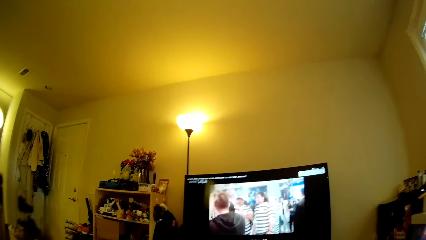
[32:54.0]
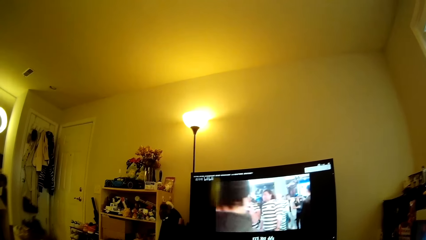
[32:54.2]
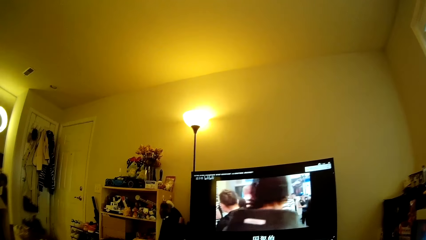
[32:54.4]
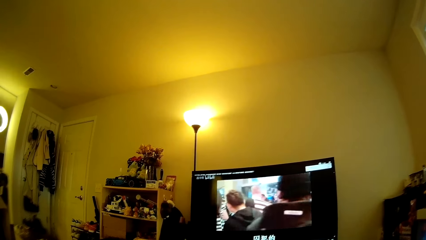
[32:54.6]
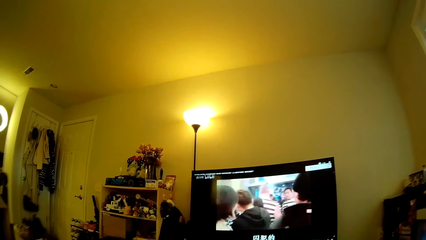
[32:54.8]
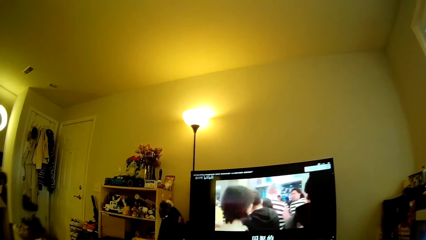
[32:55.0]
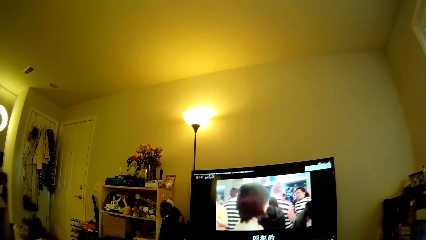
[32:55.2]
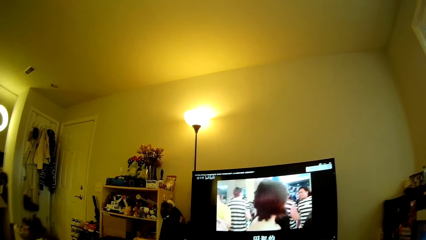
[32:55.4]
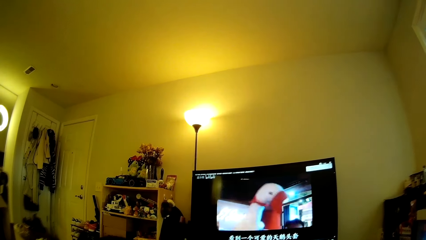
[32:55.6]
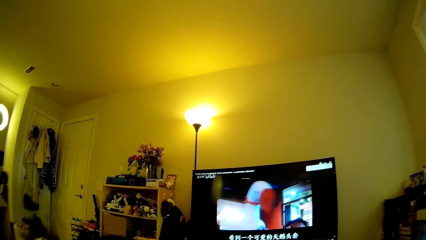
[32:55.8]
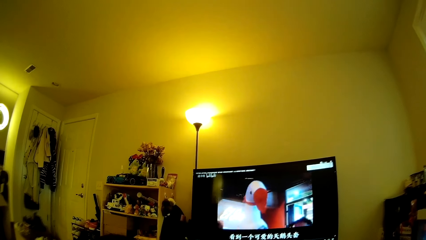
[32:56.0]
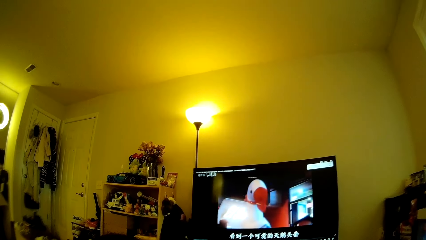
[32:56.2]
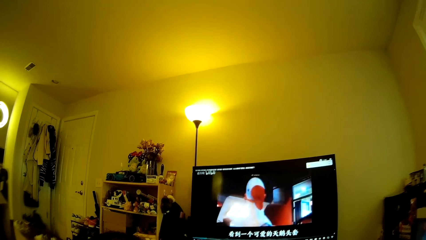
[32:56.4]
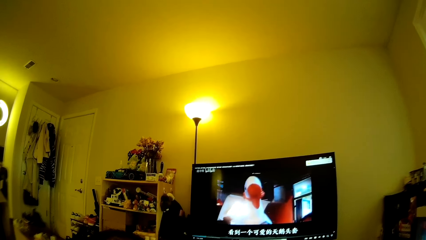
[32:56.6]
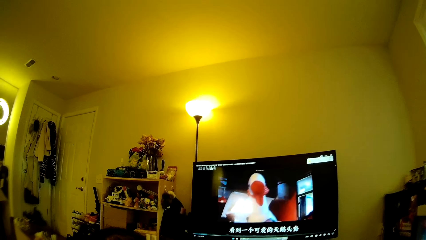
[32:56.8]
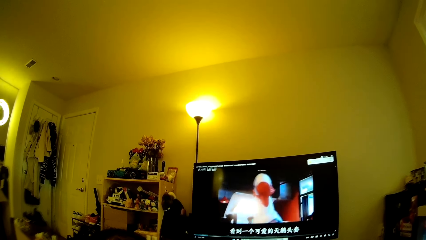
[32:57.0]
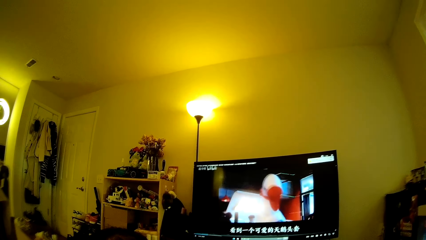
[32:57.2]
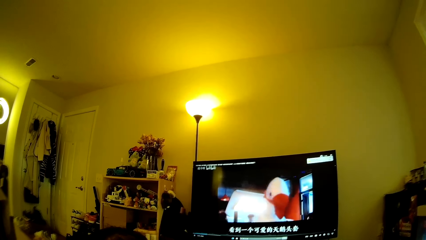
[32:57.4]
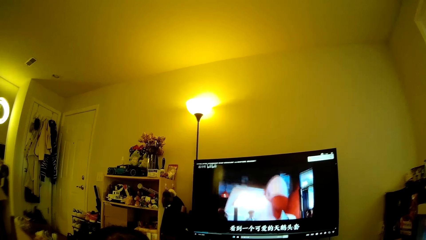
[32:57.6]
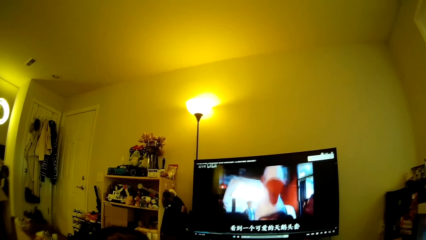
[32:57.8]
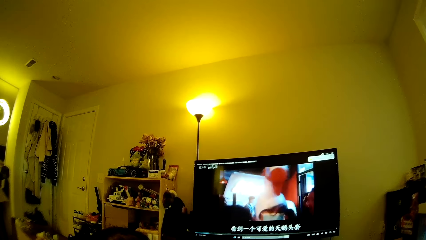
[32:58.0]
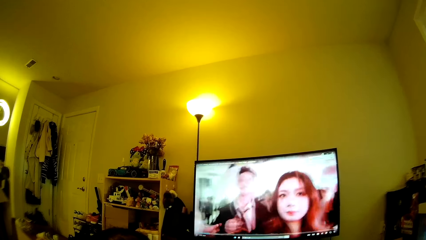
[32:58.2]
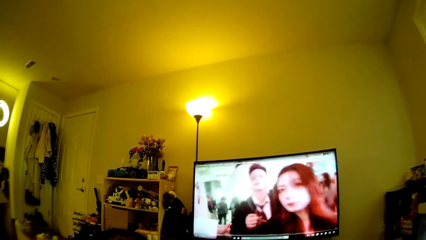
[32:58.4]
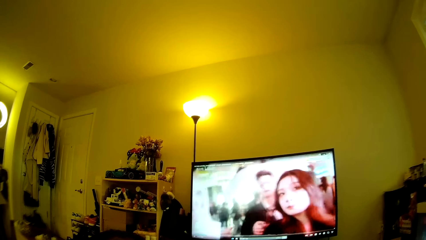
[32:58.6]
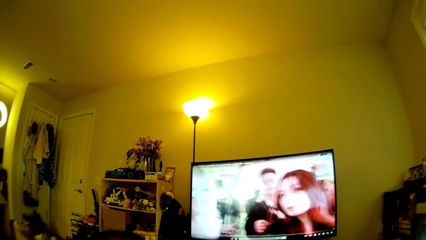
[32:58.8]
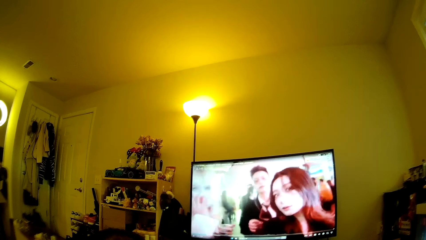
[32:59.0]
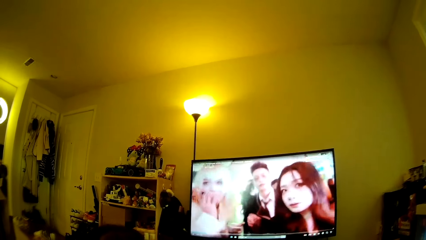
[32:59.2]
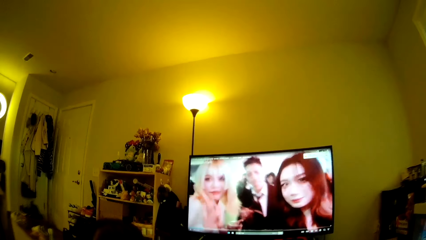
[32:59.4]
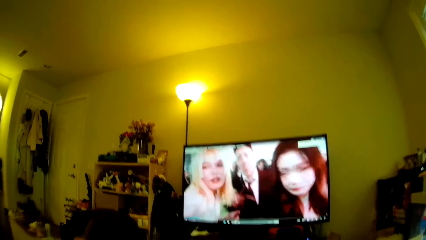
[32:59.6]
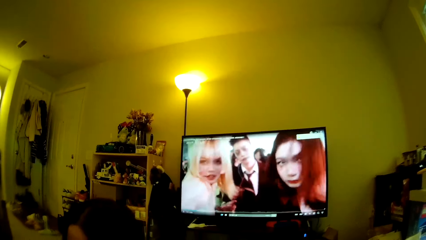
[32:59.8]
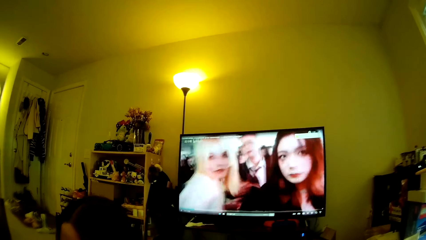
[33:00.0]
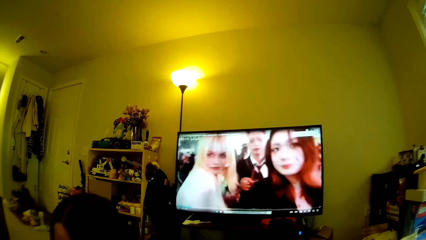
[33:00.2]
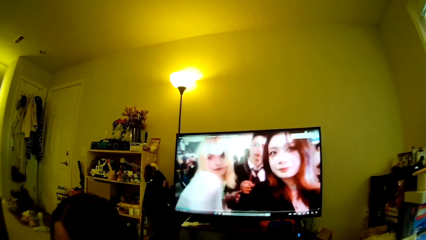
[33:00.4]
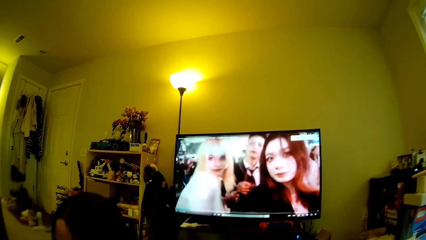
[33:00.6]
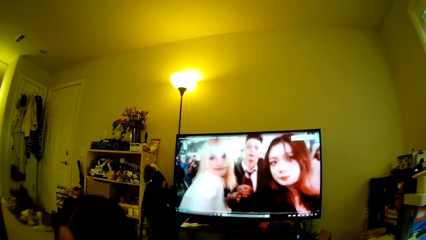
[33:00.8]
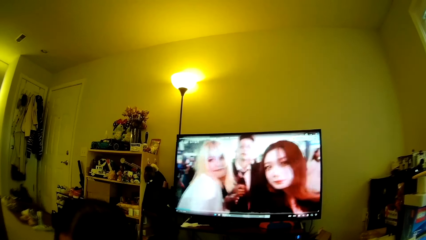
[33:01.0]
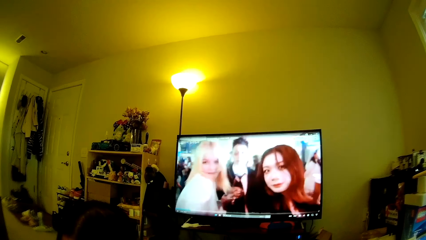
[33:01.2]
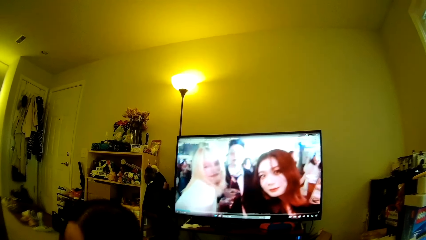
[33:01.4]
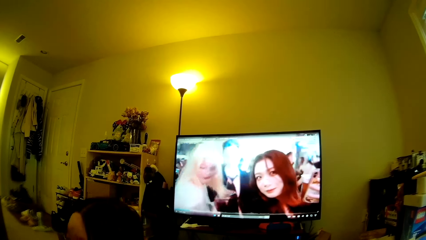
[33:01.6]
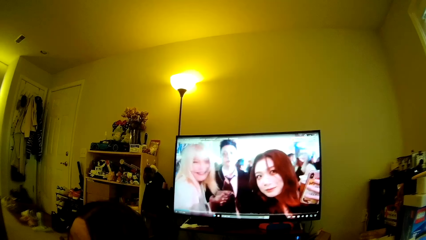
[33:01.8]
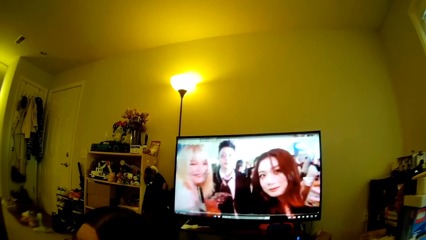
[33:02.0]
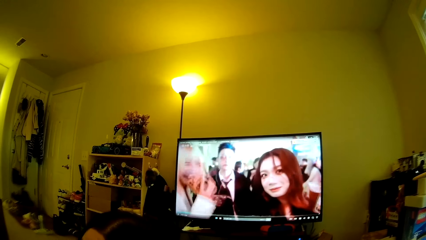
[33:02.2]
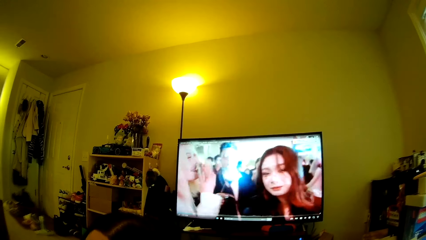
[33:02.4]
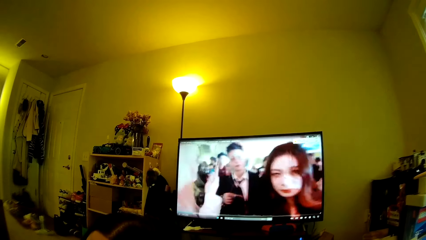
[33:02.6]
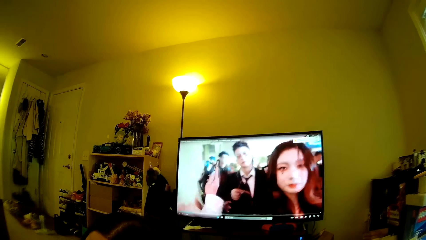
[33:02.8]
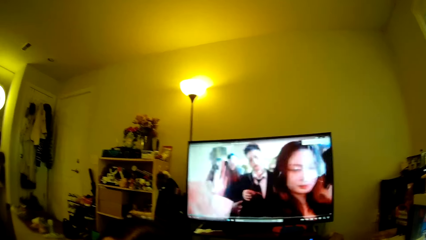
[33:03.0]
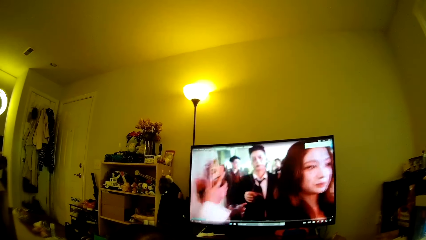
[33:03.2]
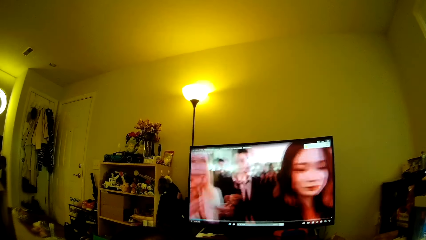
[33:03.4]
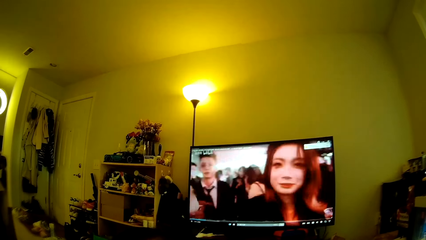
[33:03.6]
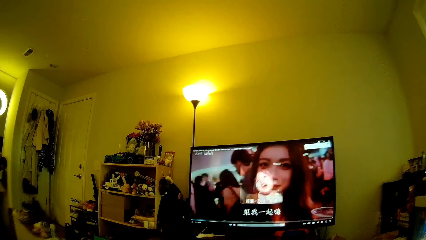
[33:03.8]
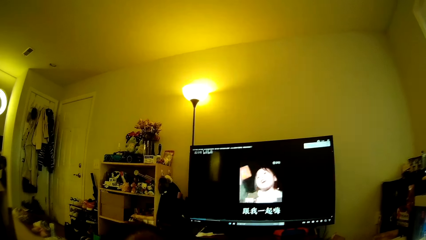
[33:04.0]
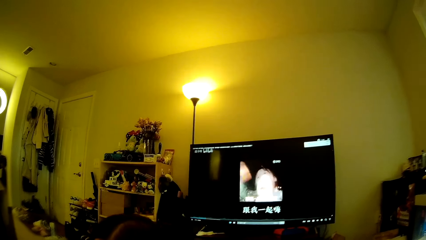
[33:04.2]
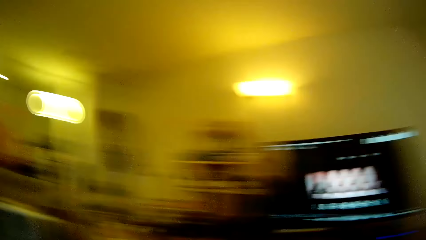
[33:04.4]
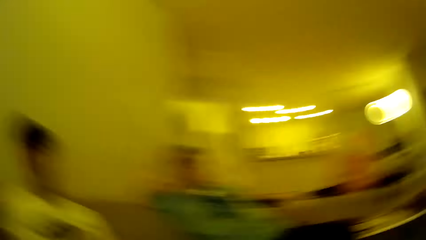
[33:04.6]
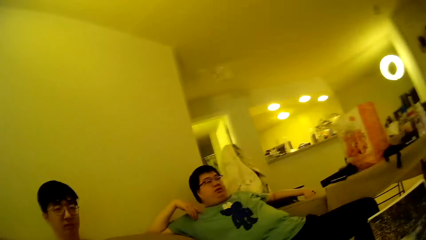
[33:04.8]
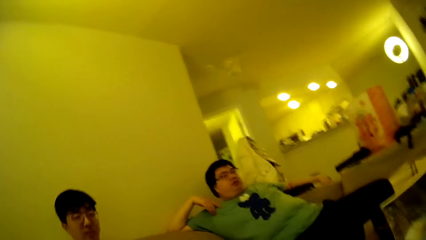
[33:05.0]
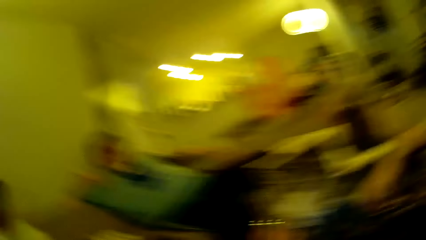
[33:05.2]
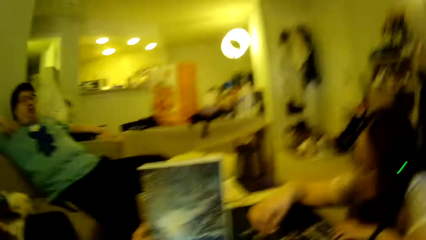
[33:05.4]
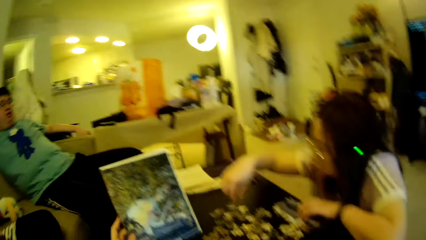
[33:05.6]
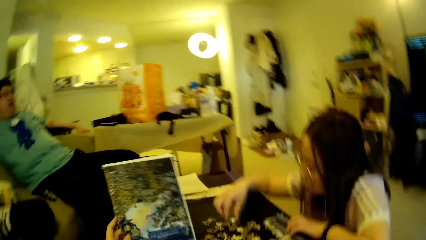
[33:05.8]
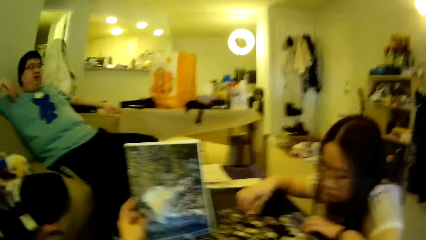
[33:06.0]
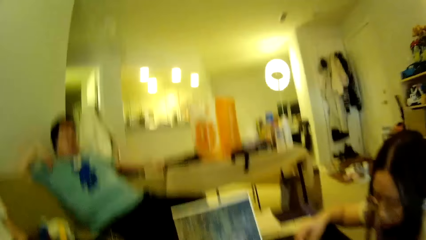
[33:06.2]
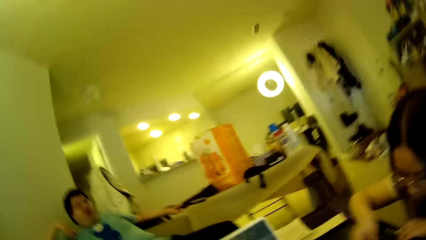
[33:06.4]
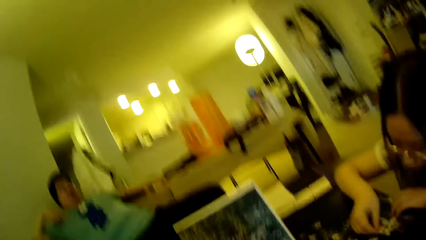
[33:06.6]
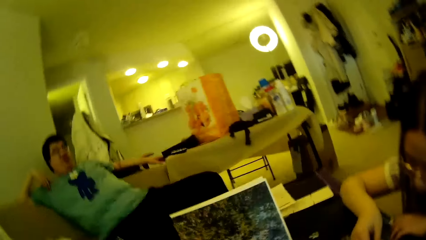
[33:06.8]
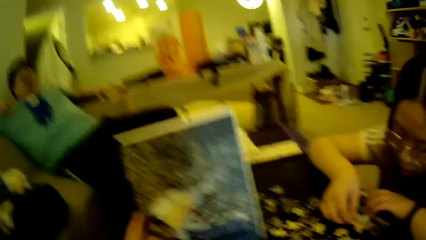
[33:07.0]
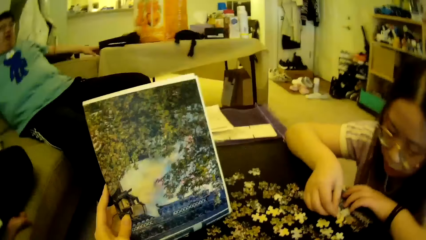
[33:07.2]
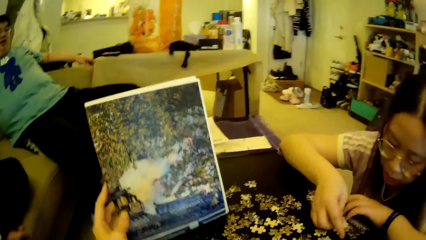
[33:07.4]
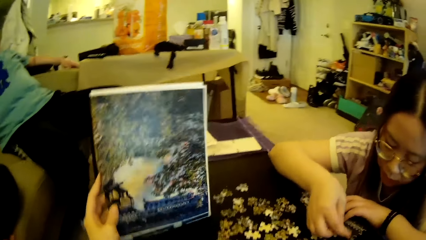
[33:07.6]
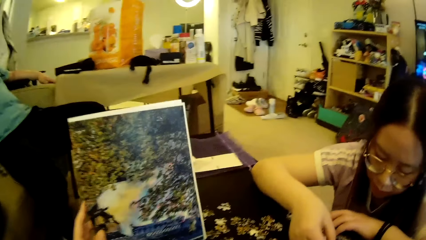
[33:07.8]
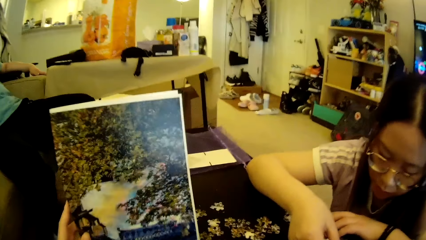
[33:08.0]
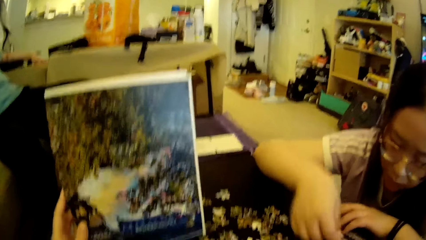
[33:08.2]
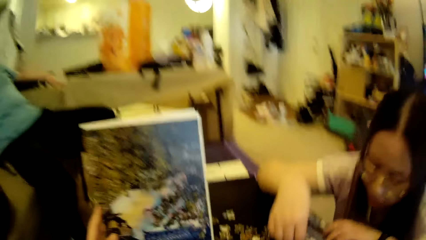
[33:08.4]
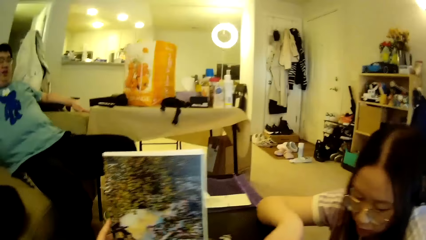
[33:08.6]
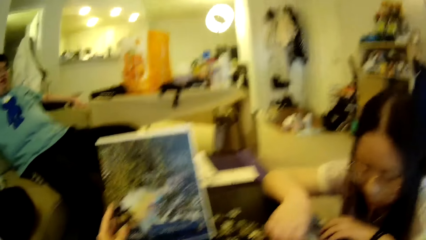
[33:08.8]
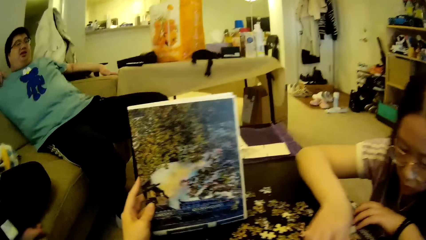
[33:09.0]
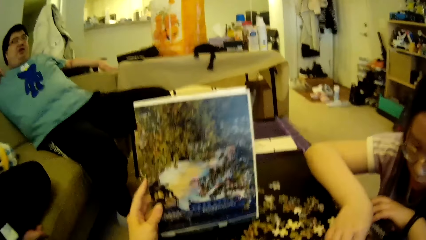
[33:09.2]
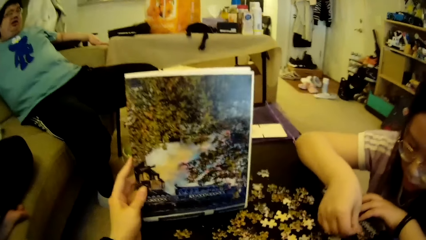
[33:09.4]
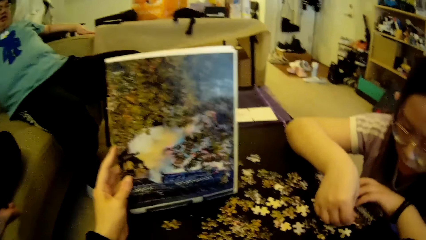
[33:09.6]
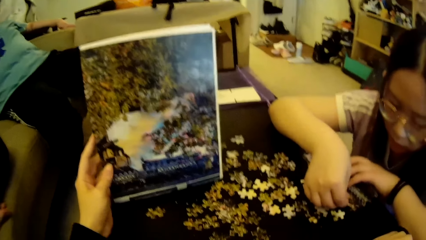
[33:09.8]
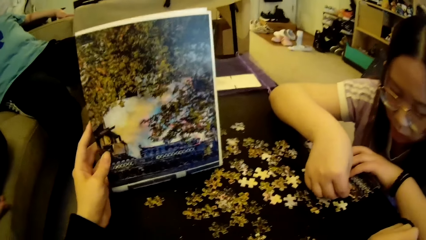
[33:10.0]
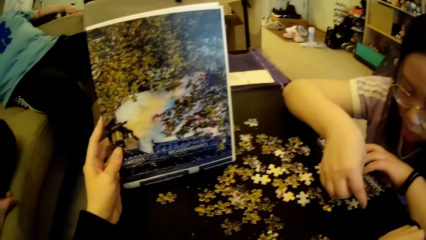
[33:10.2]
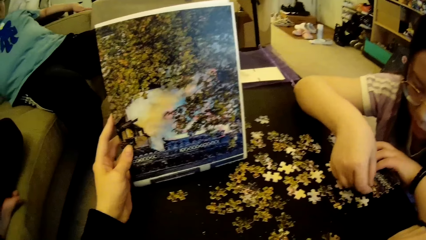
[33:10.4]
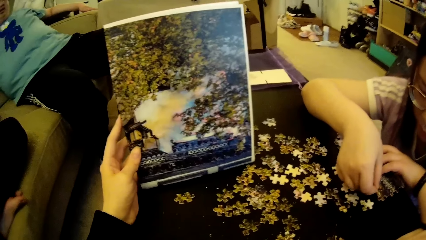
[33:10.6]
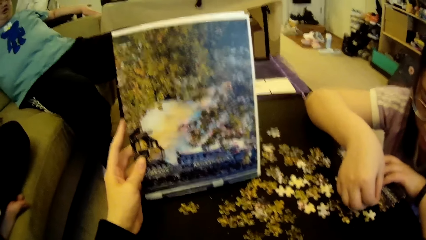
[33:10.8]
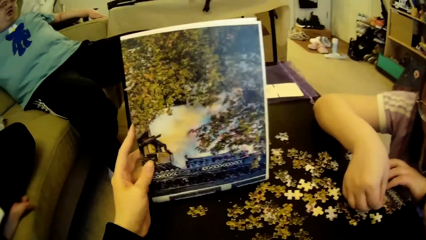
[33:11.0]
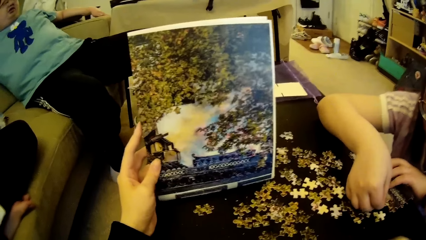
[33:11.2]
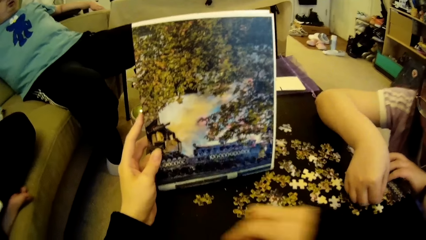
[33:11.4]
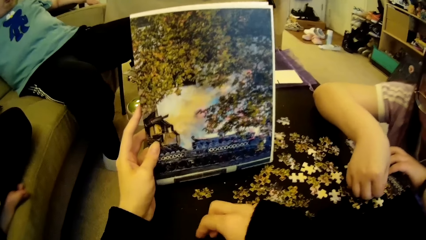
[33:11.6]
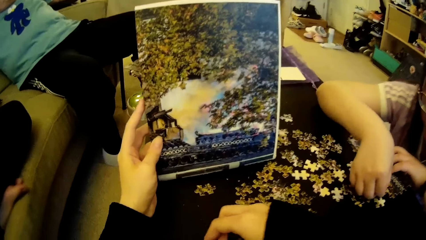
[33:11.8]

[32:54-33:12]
The camera wearer looks around. They look at the chart. A lady moves the model pieces. The camera wearer looks at the chart. They move the hand.
